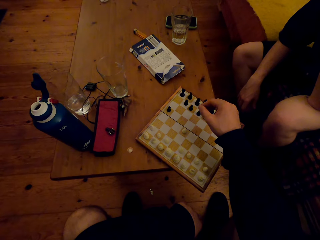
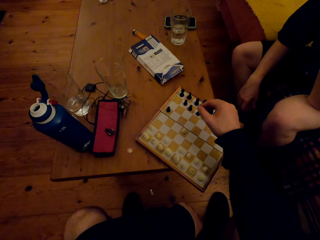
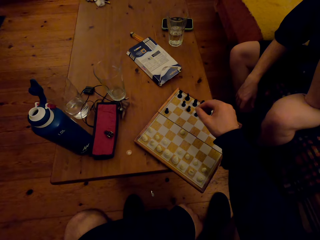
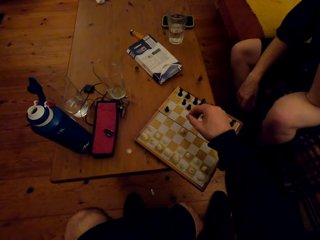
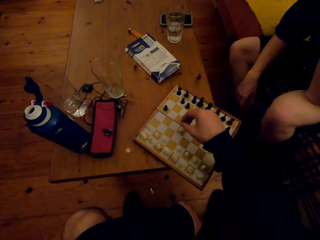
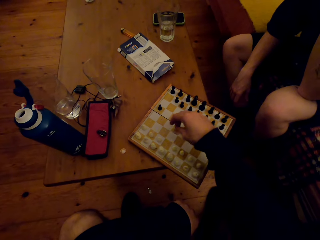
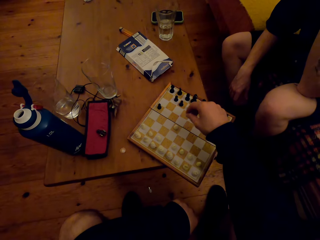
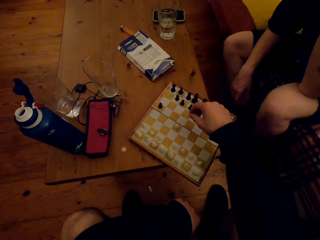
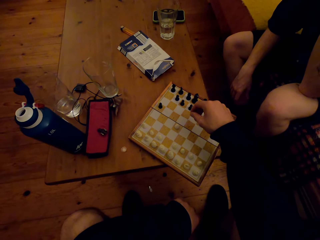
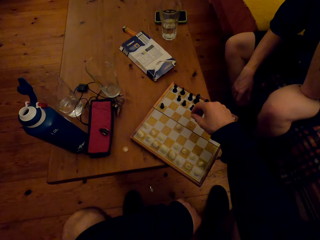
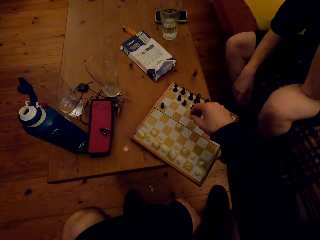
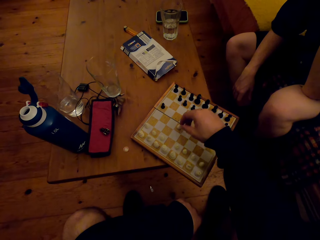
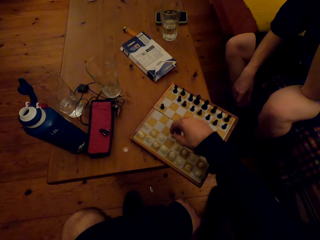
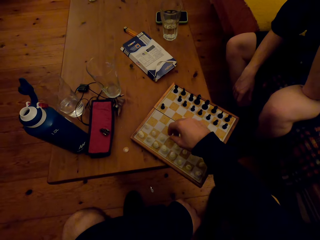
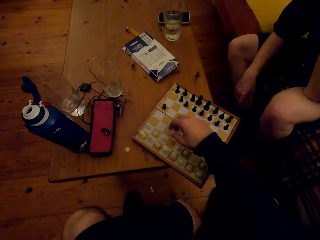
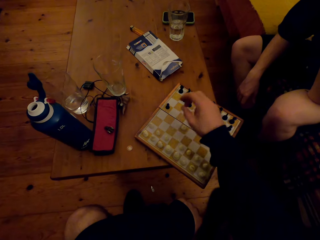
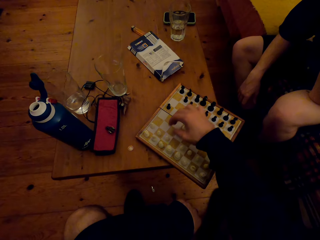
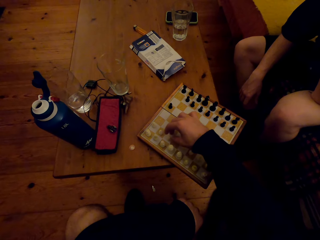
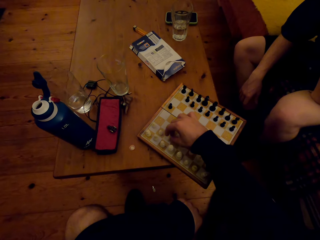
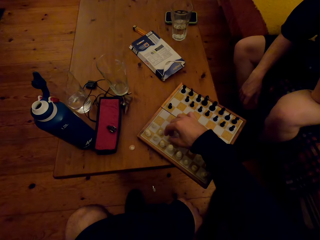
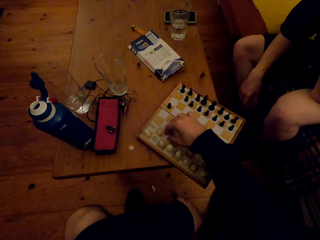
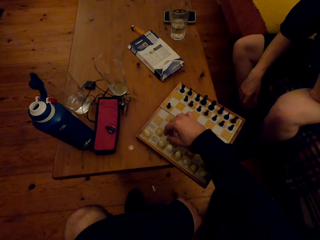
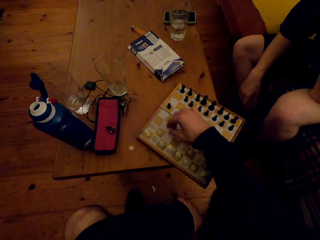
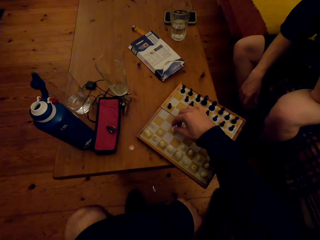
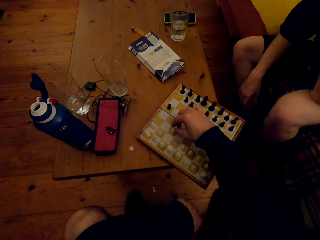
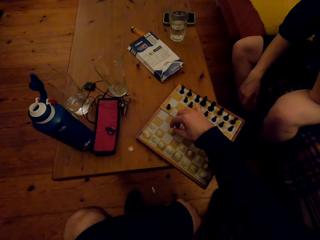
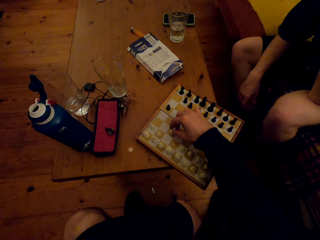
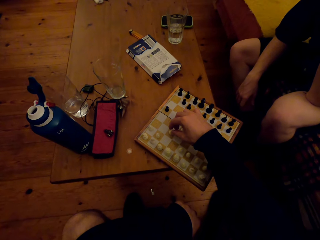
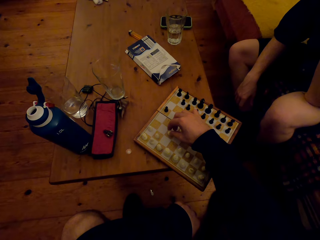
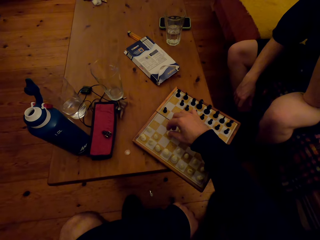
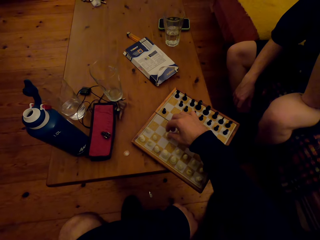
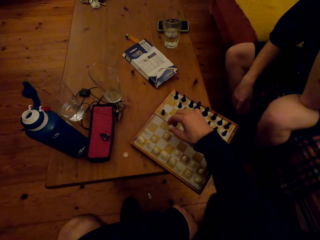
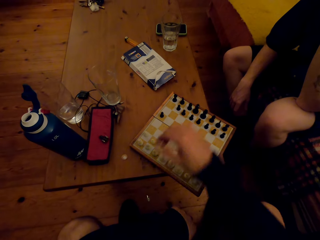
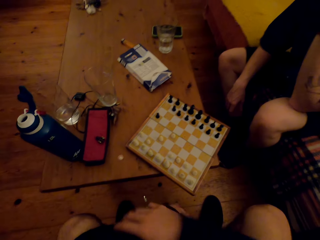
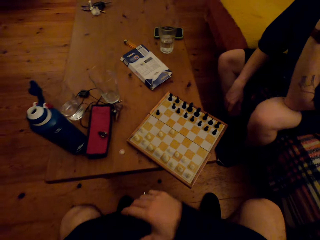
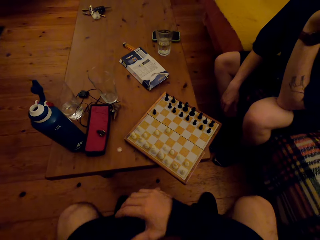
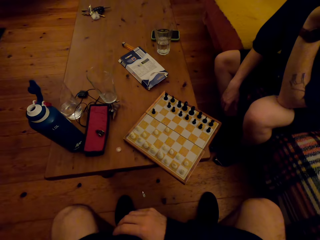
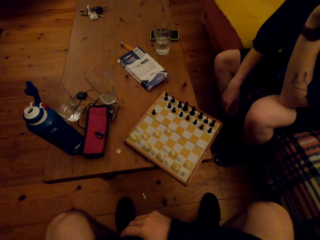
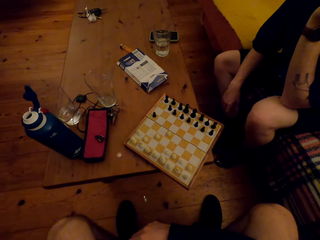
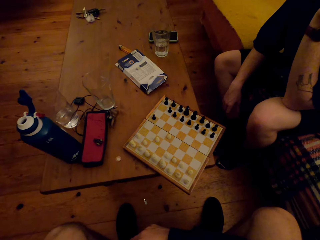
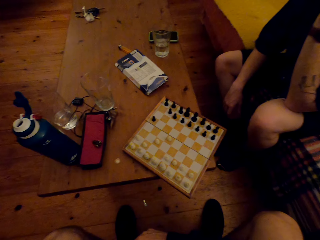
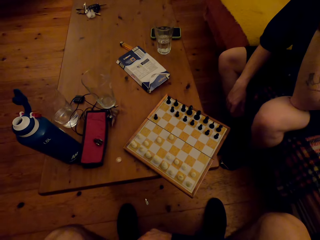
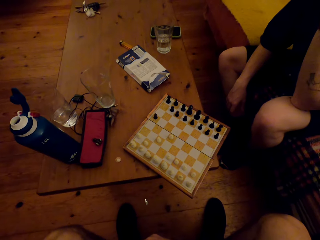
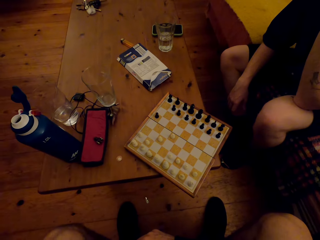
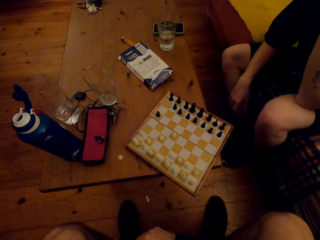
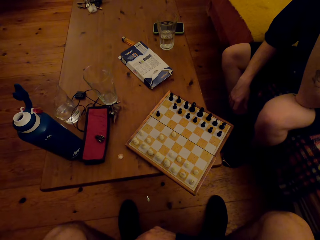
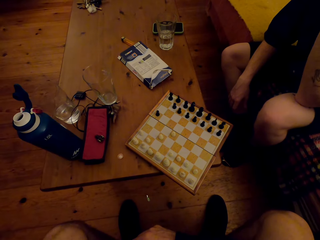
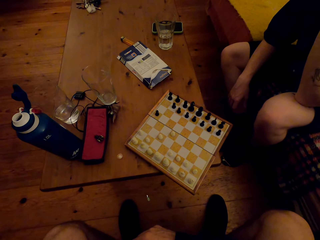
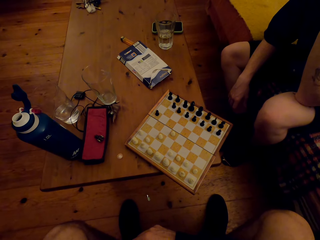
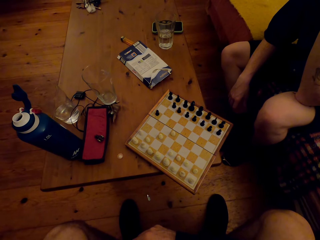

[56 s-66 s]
The camera wearer moves the pawn. They put the pawn down.

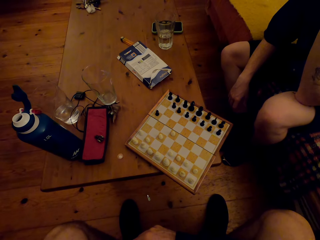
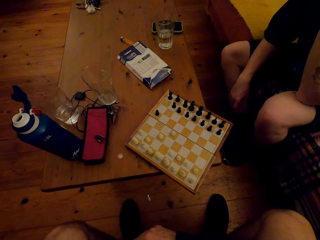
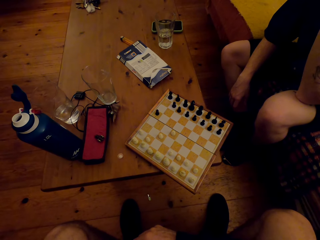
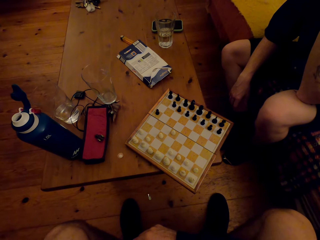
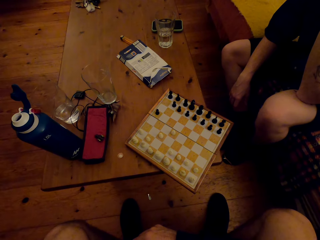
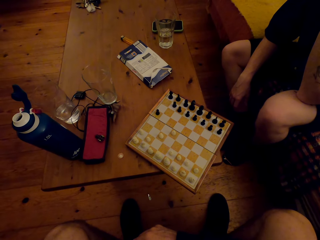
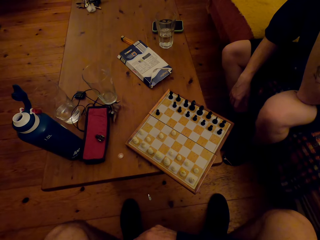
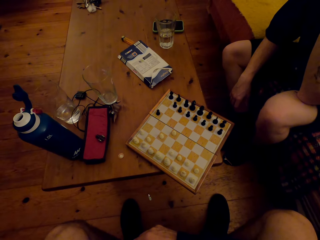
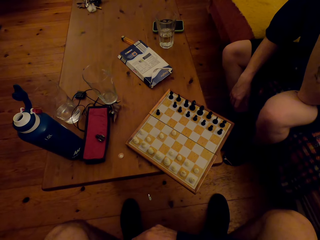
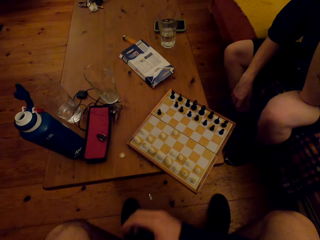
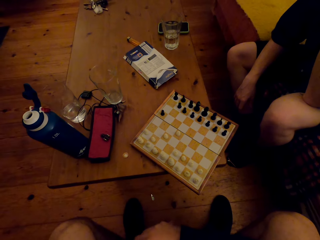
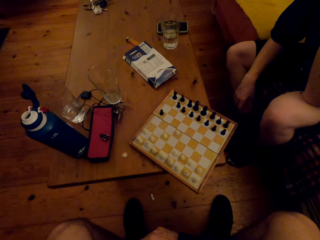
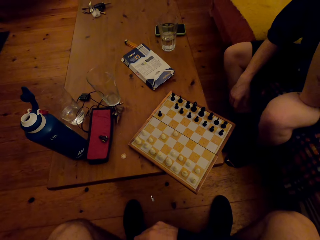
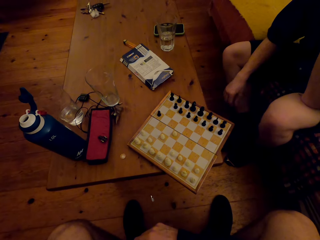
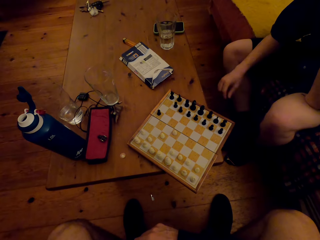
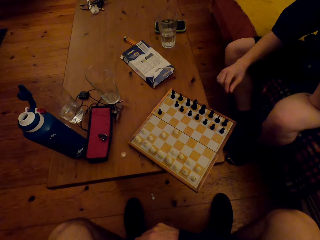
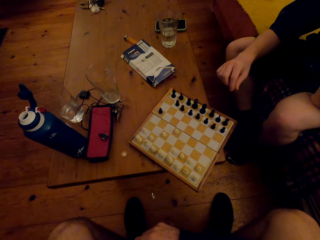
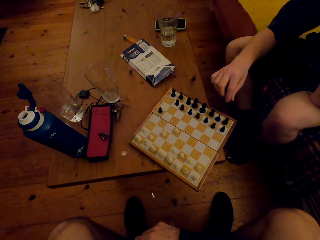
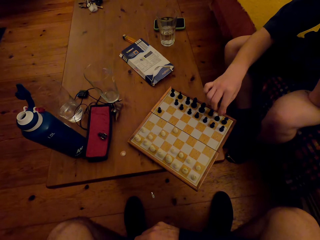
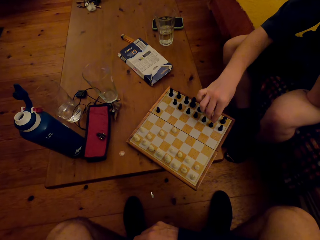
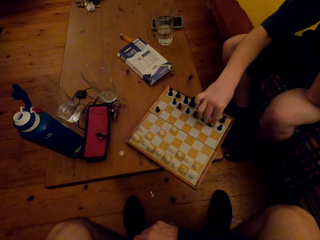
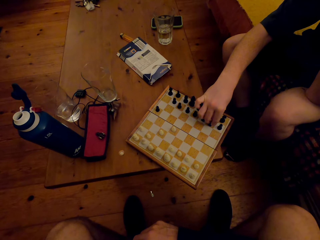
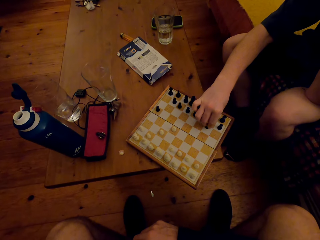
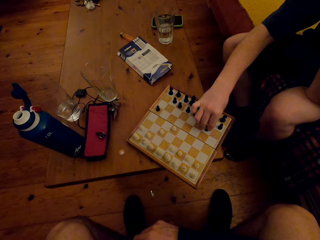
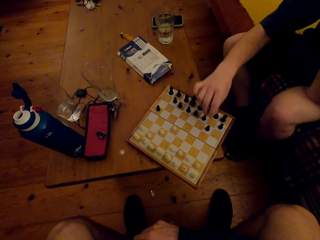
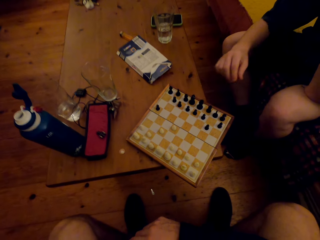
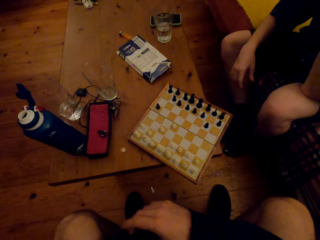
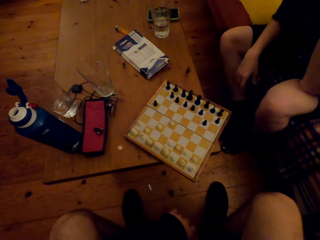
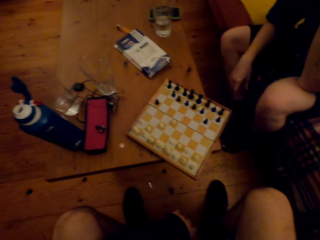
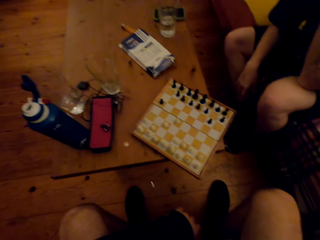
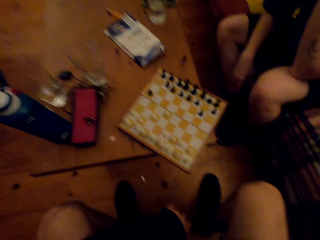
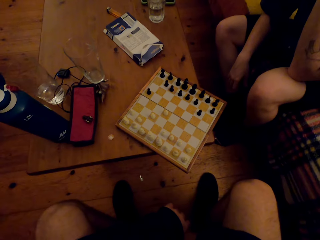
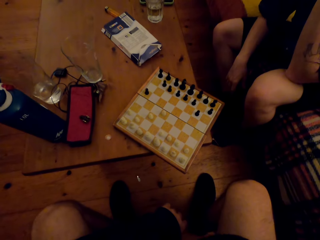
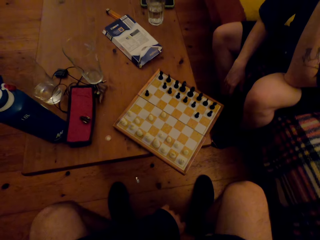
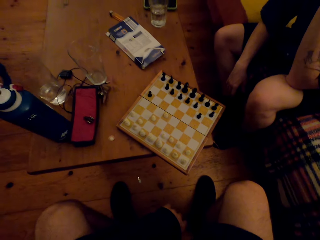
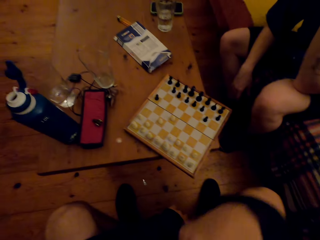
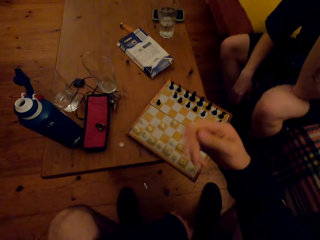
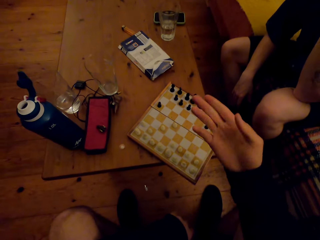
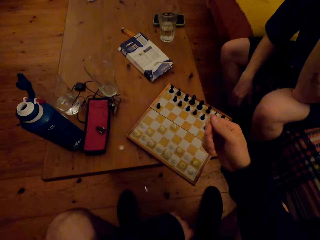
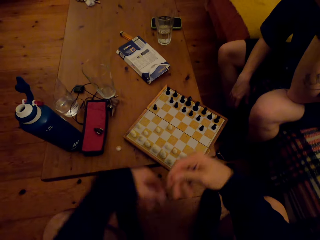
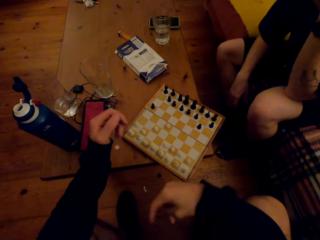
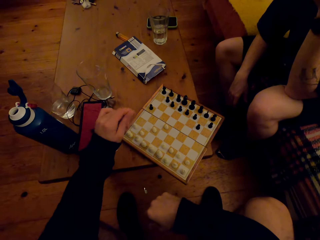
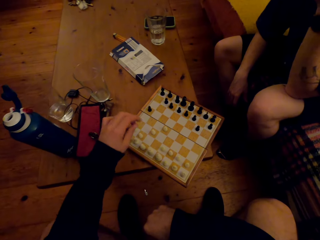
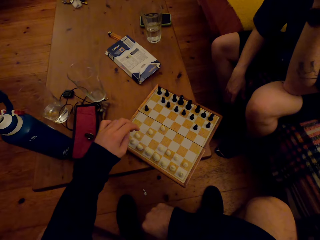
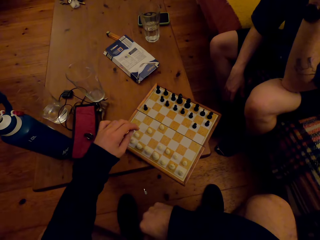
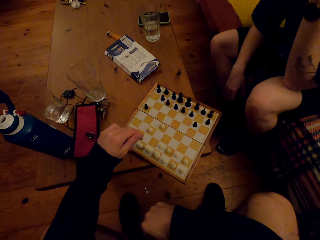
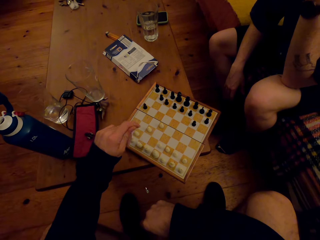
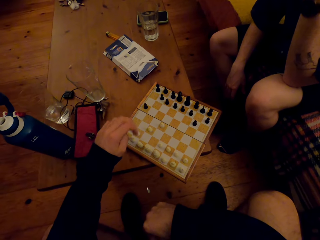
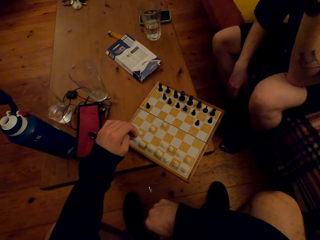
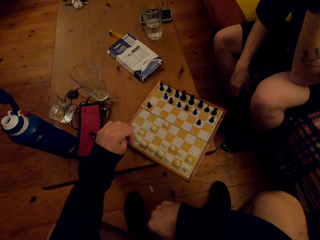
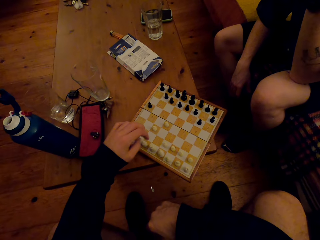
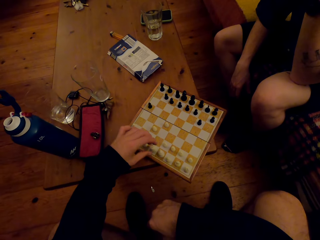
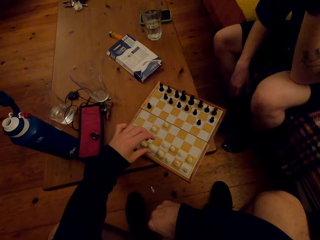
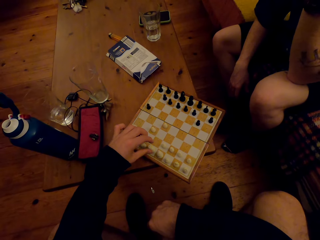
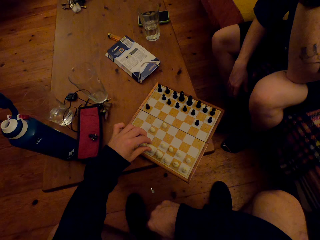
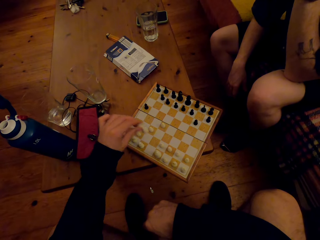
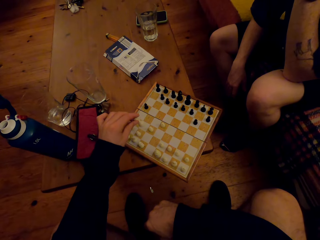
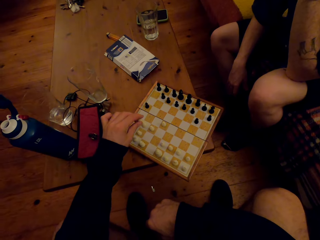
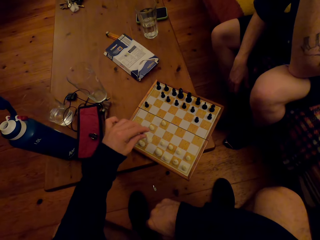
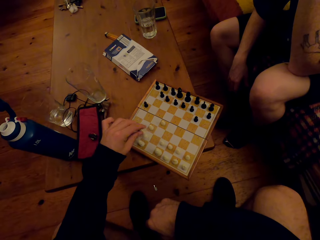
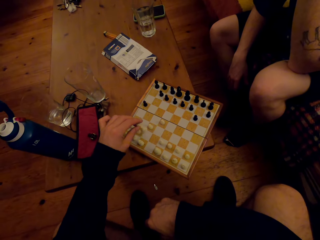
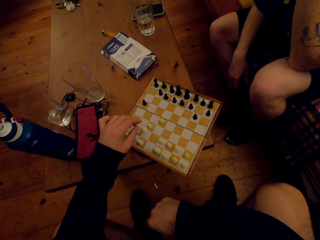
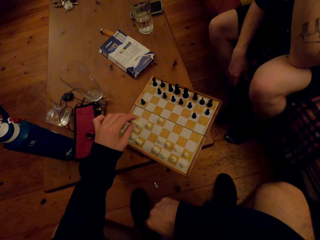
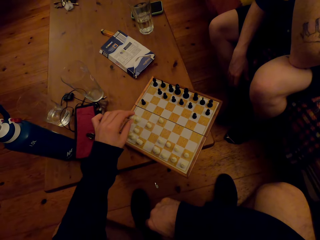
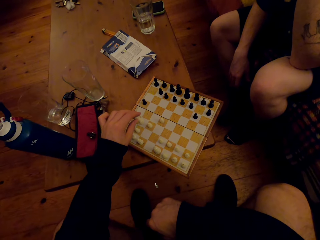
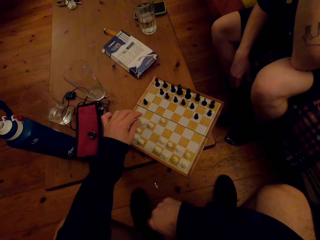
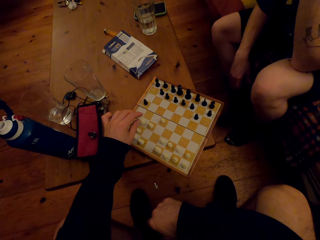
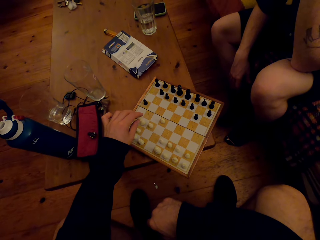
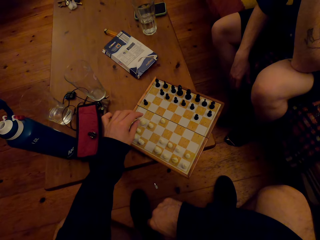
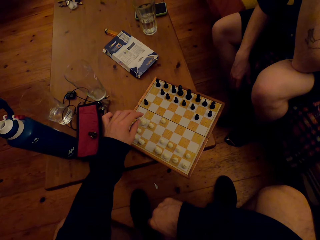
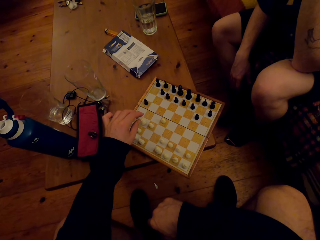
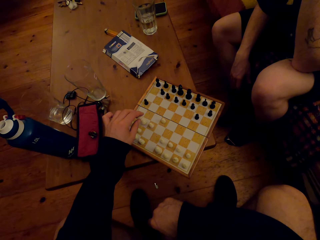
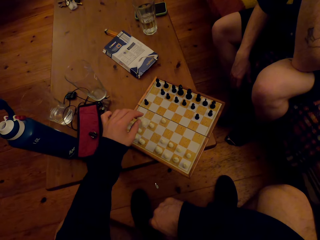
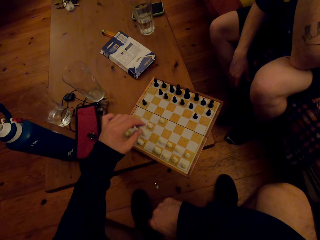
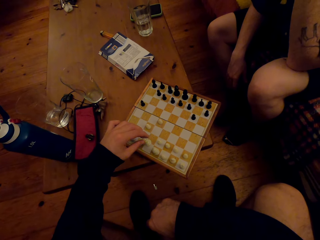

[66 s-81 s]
The camera wearer looks around. The man moves his hand forward. He moves chess pieces on the board. He picks up the pawn. He lifts his hand up and puts his hand down. The camera wearer converses with the man. He moves his right hand forward. He moves his left hand forward. He moves his right hand down. He moves chess pieces on the board. He places the pawn down and picks up a pawn.
